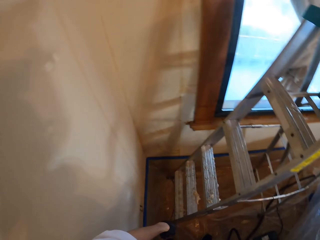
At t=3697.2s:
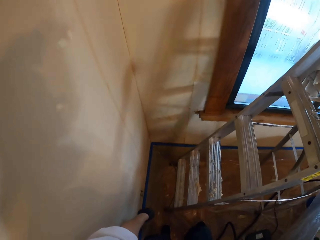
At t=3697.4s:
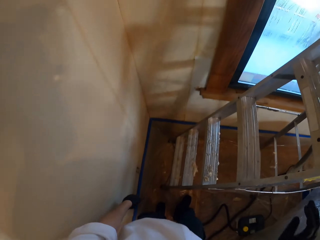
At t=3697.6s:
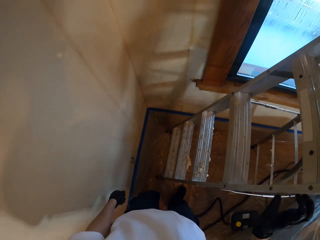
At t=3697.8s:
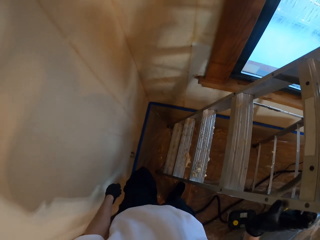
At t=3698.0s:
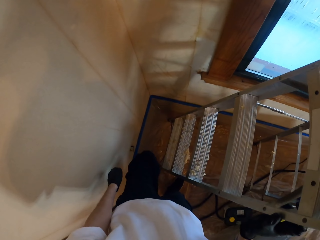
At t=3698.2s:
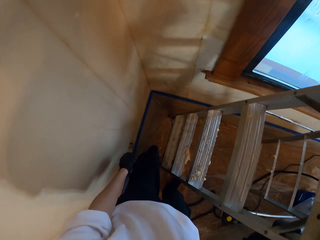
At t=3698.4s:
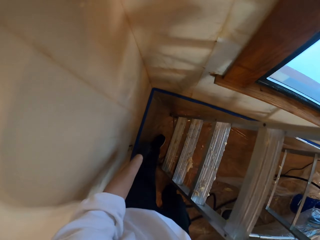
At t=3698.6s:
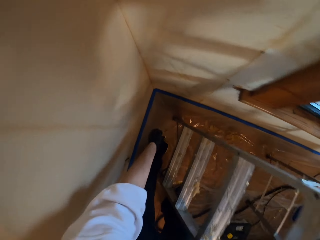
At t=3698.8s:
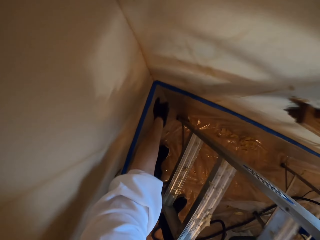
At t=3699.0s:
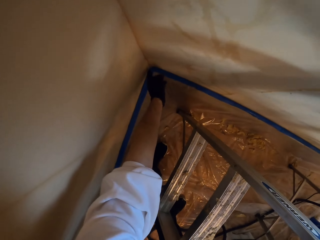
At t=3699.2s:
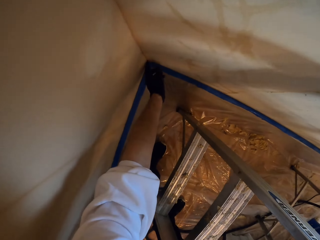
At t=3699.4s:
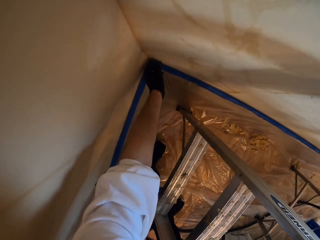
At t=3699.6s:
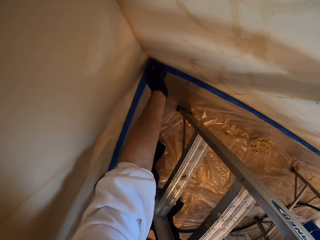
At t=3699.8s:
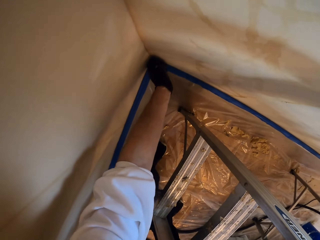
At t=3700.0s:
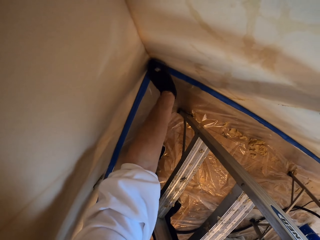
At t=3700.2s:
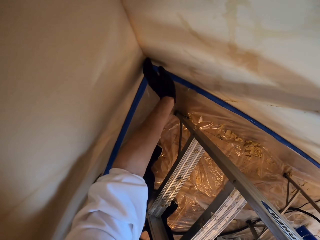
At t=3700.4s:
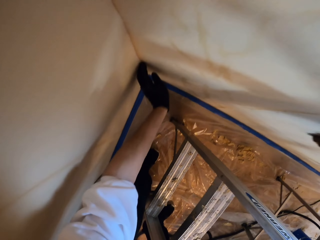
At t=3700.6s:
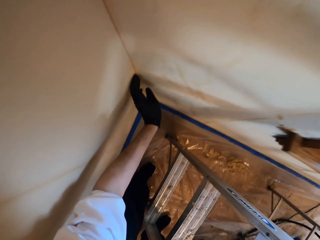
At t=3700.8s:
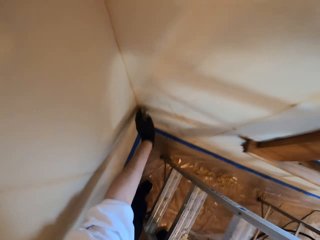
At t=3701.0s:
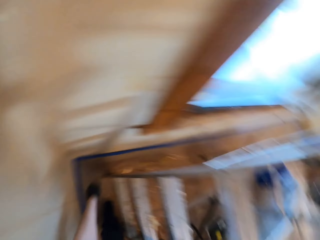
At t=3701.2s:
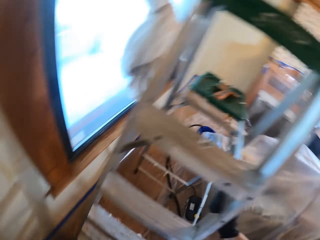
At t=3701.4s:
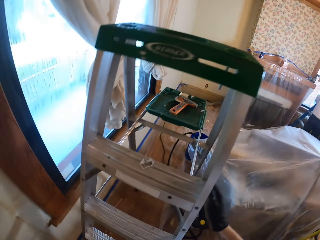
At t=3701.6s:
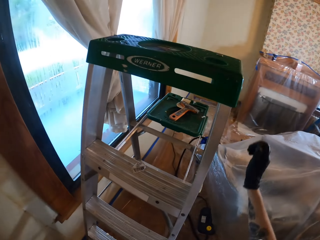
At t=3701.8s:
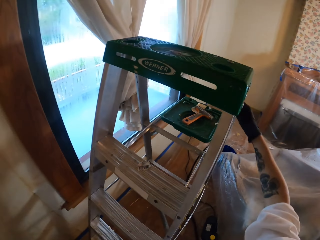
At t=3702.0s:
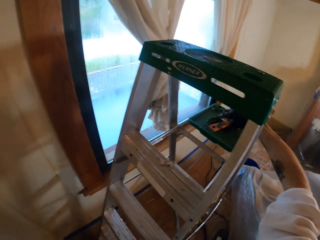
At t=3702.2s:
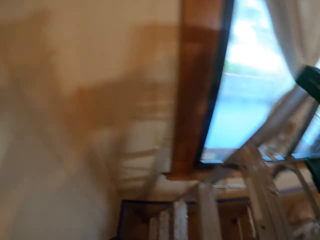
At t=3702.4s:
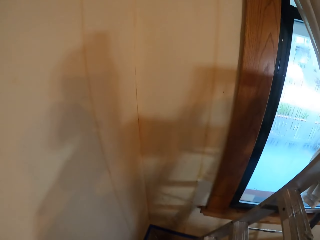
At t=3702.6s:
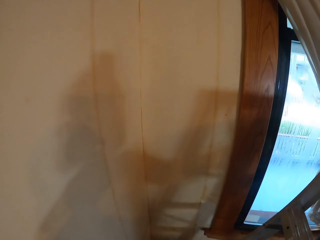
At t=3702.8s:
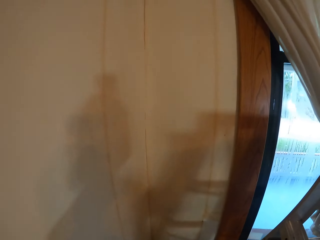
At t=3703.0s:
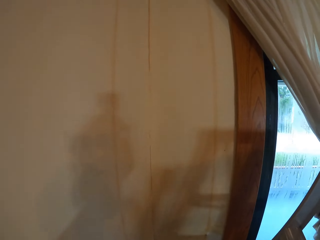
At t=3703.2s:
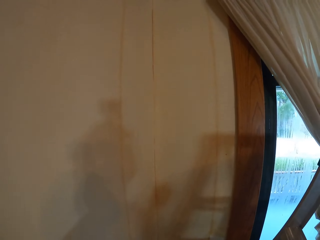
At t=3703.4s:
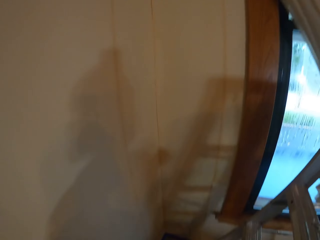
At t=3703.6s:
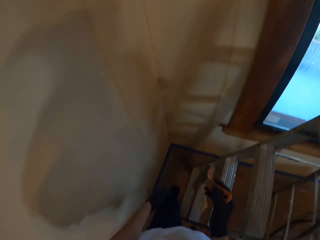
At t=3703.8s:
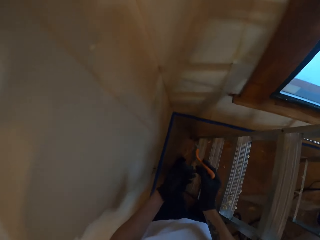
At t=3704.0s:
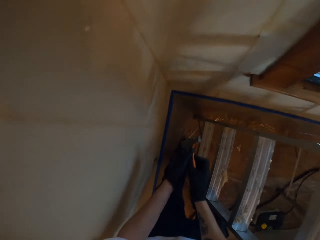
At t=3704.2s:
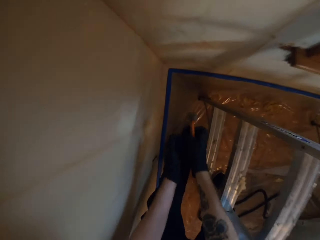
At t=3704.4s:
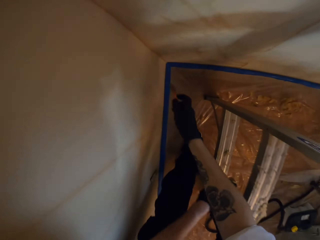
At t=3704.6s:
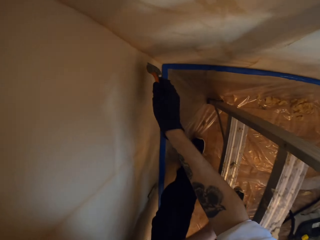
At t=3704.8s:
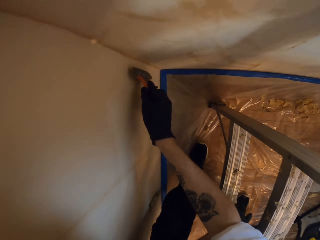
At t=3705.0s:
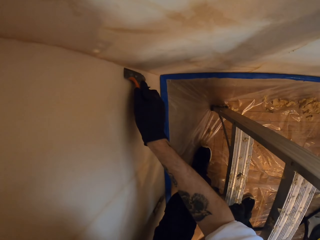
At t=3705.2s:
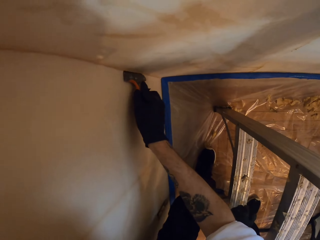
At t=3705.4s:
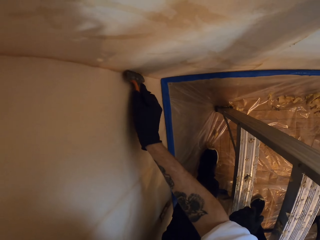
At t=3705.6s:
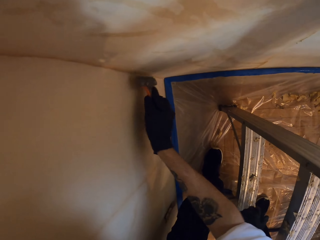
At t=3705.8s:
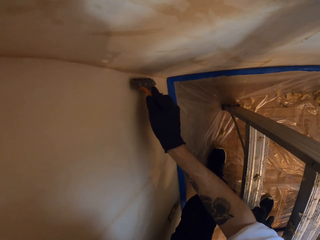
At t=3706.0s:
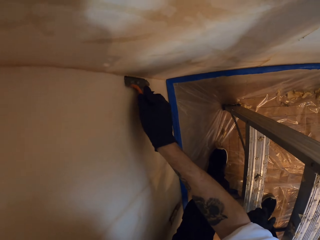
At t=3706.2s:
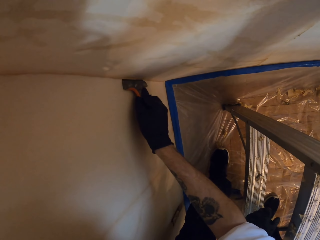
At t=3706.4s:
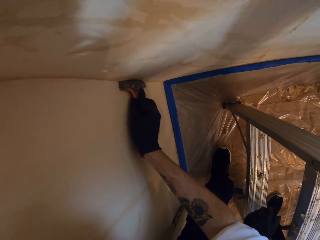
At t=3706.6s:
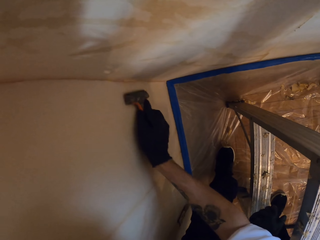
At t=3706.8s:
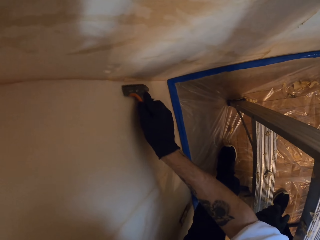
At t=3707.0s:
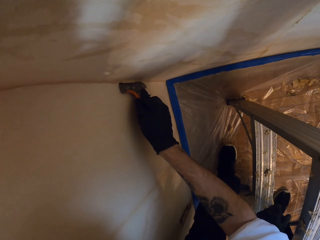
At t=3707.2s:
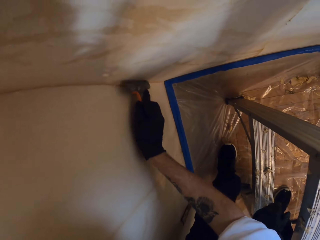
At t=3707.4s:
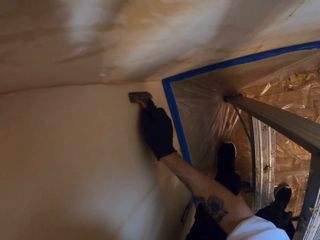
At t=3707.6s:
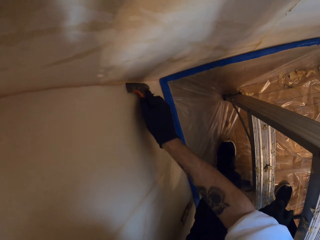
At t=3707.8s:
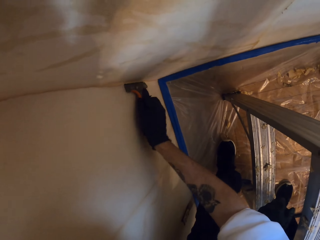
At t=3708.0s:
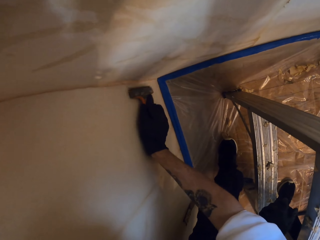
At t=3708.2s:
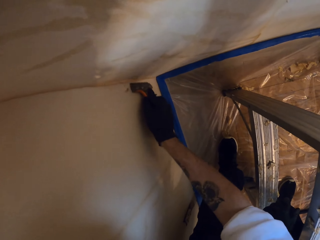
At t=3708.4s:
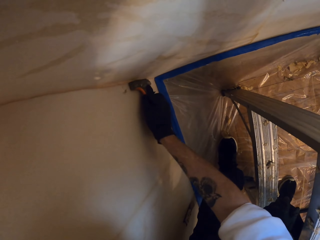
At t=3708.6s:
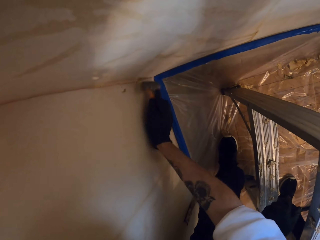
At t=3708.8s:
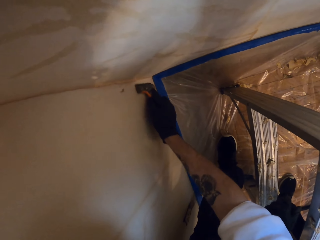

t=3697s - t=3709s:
The camera wearer throws the lining among other trash into a metal rack. They touch the wall. They take a scraper. They scrape the wall lining. They pull off the wall paper.

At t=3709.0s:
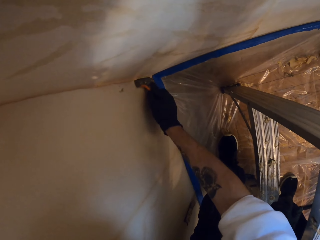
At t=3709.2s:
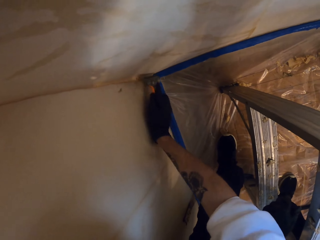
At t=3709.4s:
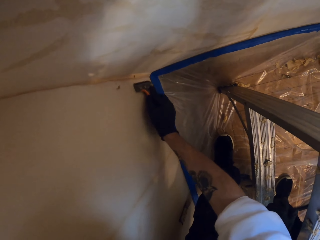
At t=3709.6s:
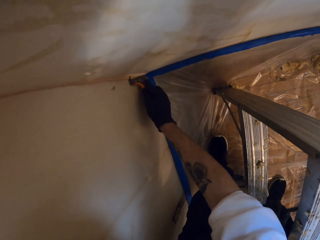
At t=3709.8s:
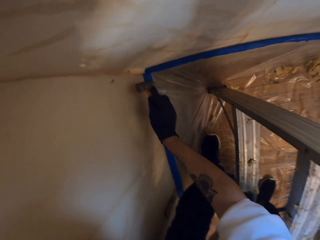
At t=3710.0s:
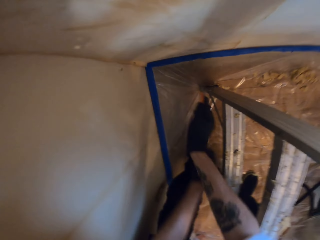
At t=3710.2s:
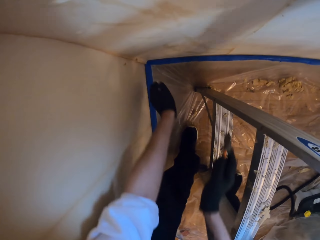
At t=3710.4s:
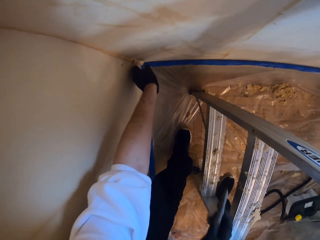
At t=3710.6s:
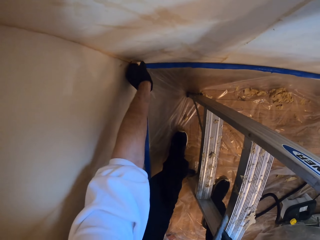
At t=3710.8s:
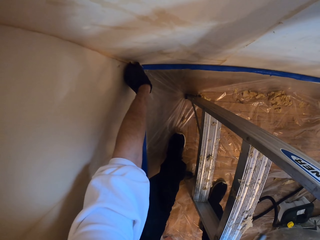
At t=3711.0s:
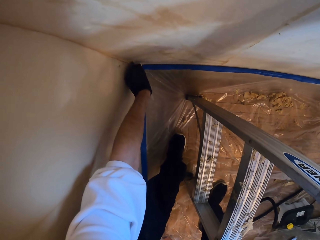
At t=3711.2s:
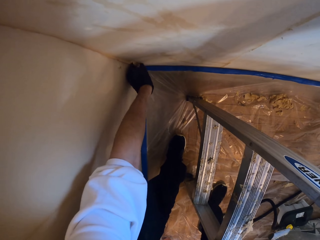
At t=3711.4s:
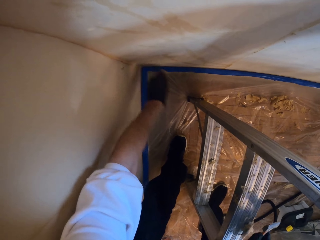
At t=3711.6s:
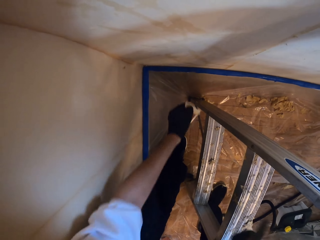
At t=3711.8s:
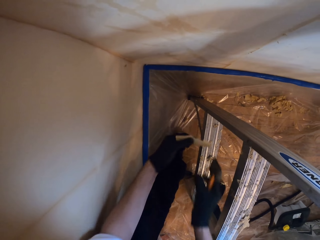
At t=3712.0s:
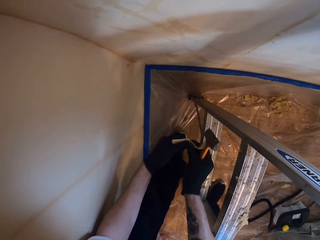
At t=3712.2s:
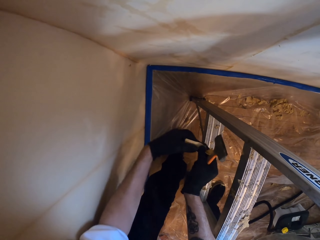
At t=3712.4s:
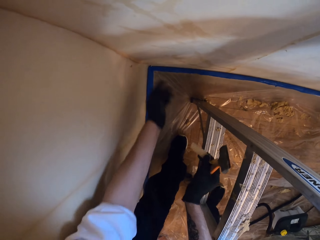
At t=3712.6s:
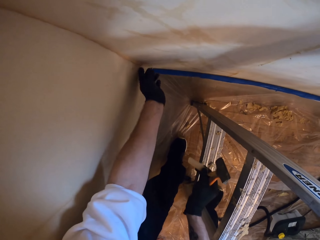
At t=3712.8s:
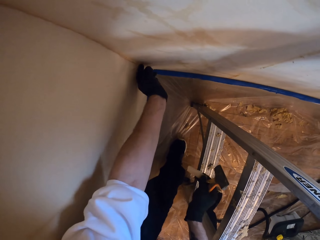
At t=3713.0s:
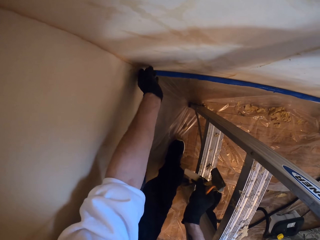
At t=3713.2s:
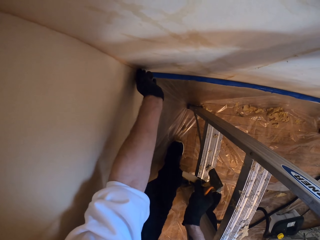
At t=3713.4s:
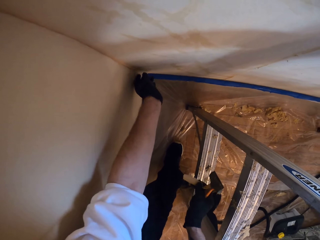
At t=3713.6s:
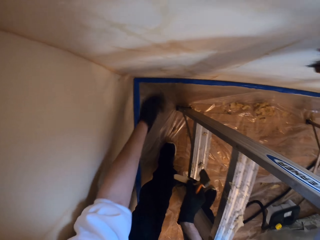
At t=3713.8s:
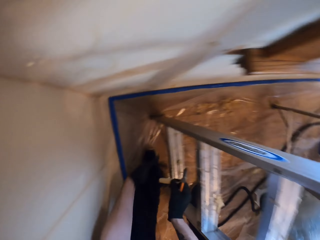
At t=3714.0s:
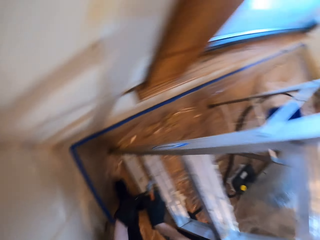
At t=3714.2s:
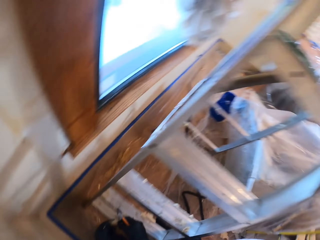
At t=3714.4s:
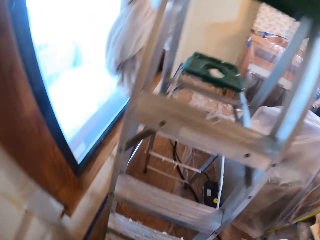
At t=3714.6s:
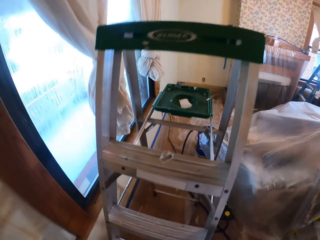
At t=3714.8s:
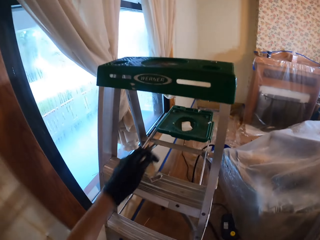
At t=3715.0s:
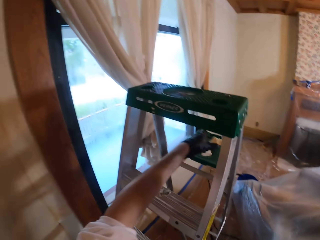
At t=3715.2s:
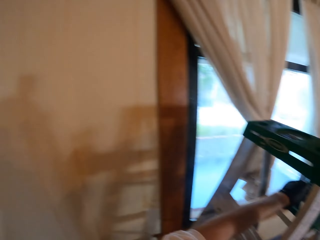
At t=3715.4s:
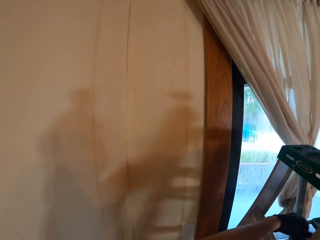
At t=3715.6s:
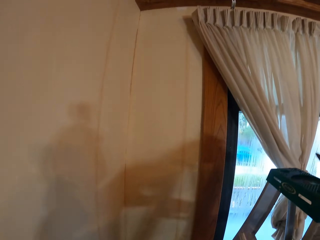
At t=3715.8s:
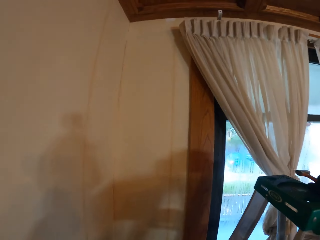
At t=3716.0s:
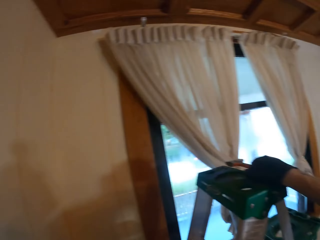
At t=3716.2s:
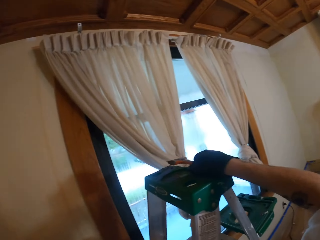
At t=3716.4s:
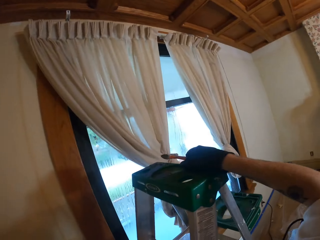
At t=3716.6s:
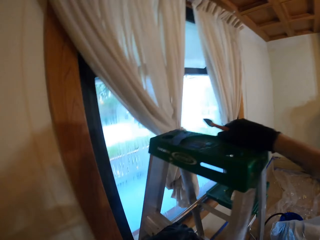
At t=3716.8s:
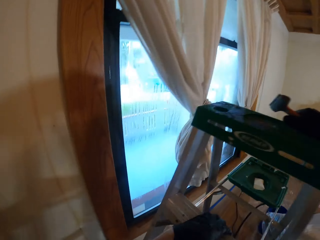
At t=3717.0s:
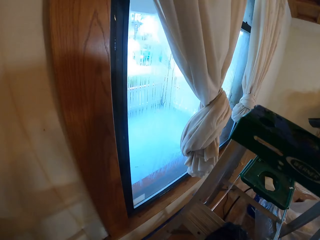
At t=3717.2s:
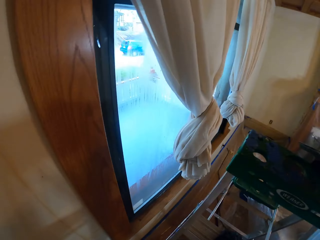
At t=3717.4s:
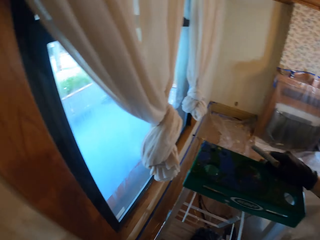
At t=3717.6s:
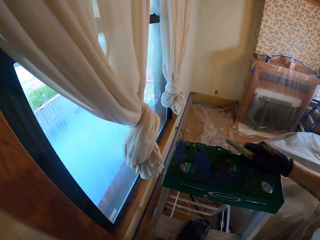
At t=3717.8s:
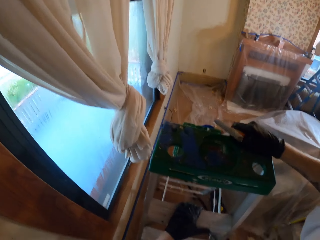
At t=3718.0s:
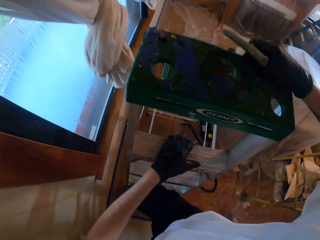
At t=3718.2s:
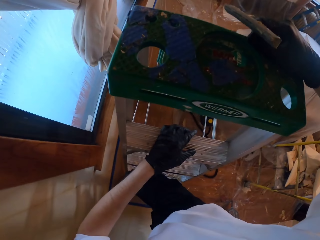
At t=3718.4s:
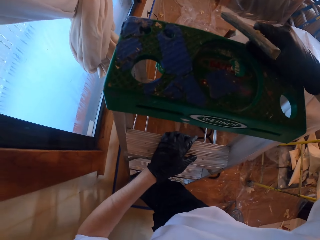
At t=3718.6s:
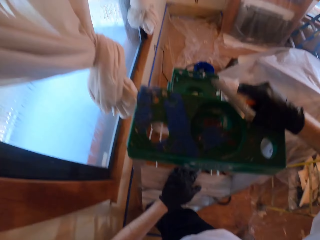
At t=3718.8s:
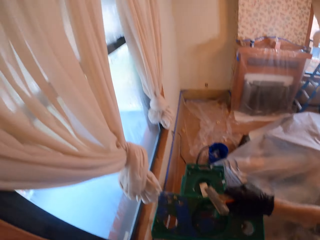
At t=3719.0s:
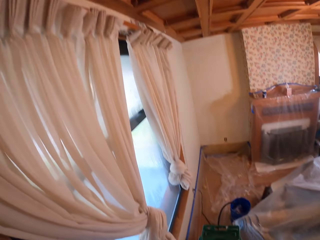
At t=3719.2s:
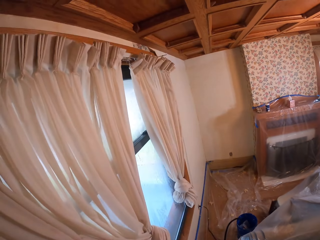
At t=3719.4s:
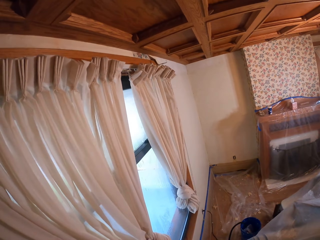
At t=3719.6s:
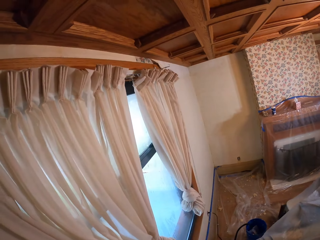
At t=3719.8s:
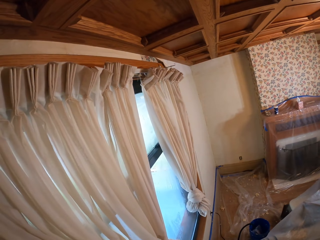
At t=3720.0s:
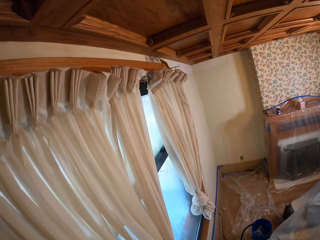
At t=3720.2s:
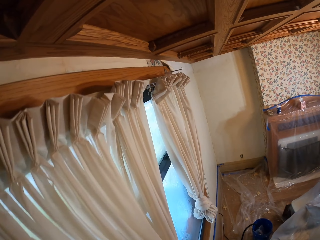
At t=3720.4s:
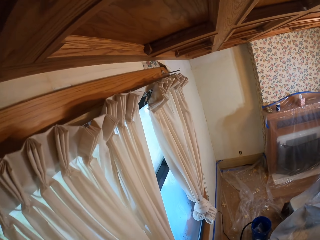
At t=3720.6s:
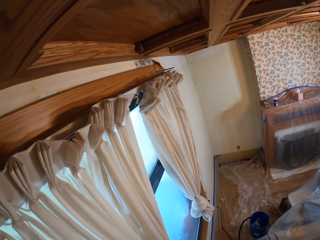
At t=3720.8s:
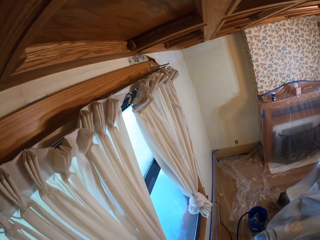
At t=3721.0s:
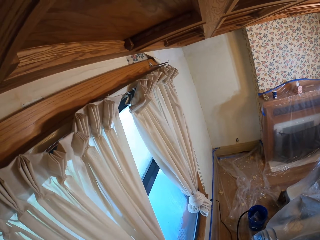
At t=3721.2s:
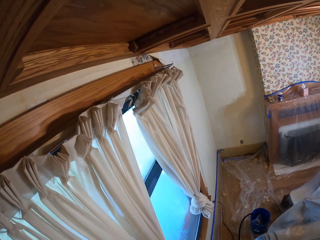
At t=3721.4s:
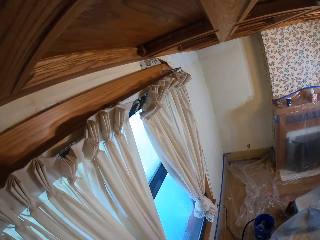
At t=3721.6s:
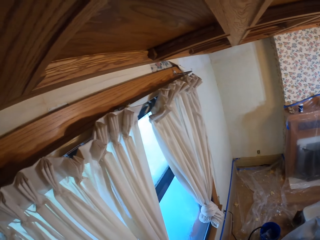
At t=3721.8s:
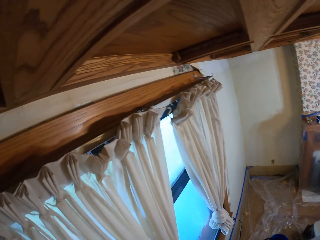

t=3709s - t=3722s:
The camera wearer plucks the lining with the hand. They climb the ladder. They look around.
